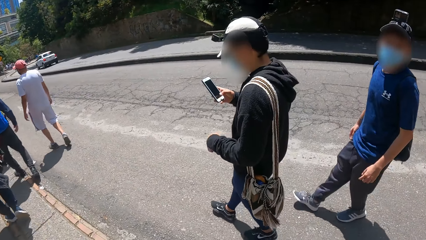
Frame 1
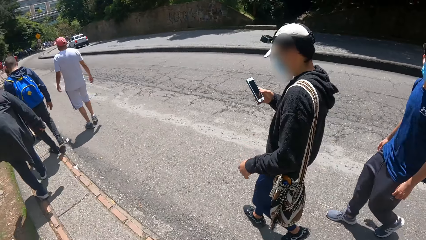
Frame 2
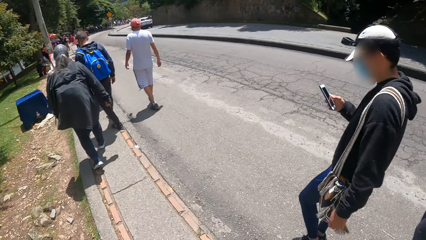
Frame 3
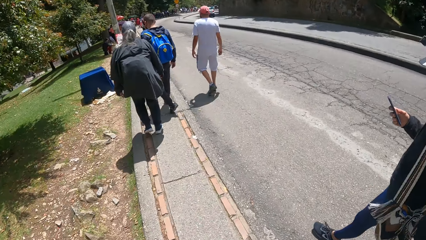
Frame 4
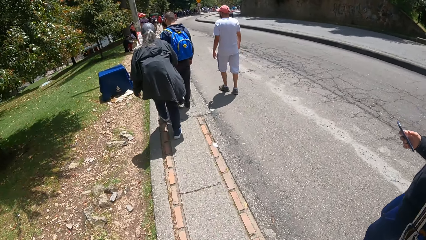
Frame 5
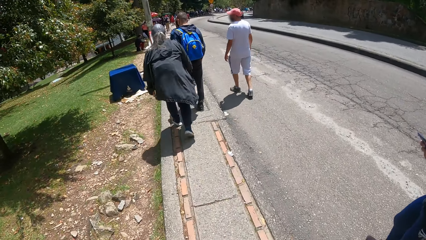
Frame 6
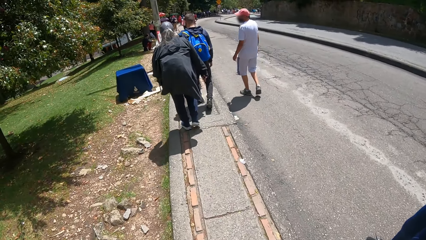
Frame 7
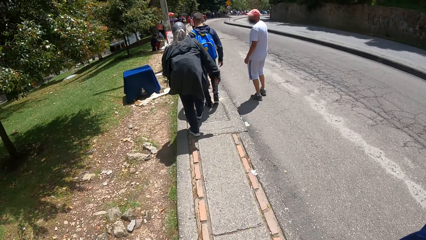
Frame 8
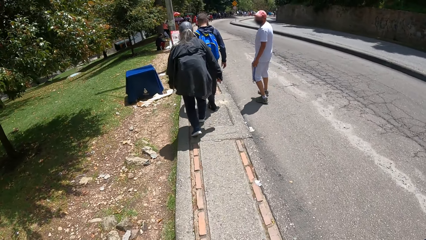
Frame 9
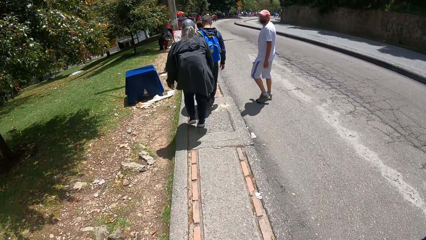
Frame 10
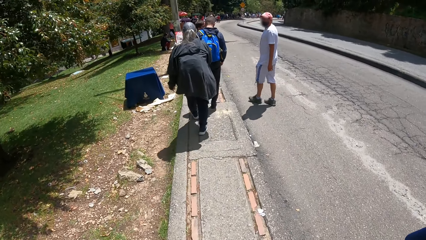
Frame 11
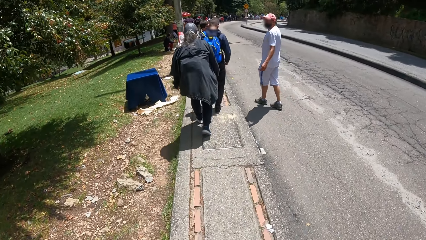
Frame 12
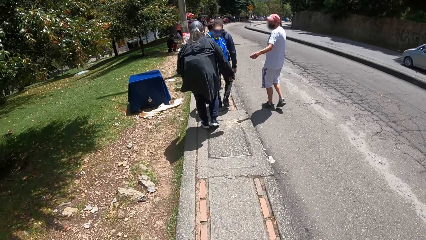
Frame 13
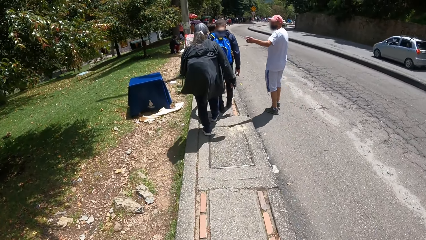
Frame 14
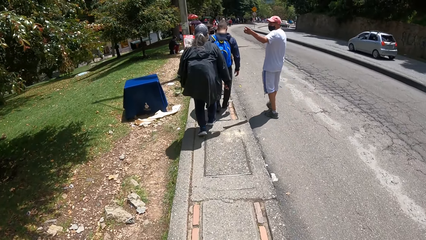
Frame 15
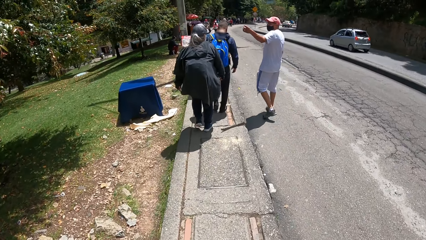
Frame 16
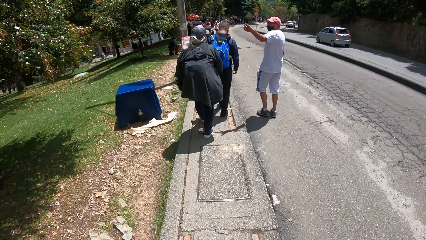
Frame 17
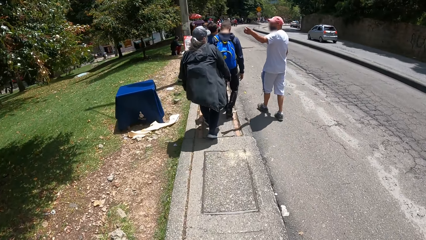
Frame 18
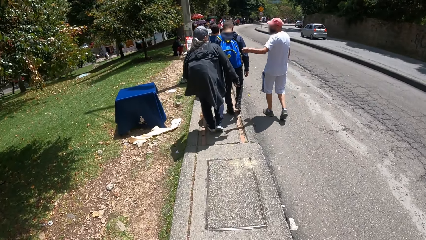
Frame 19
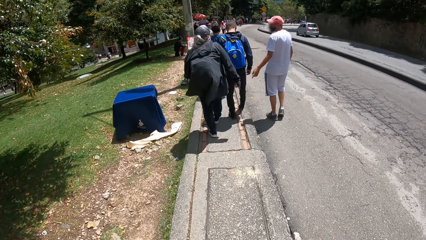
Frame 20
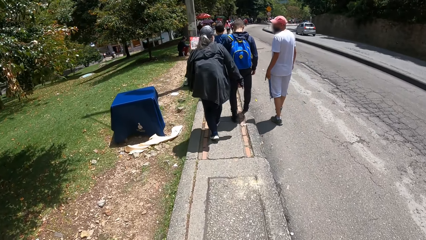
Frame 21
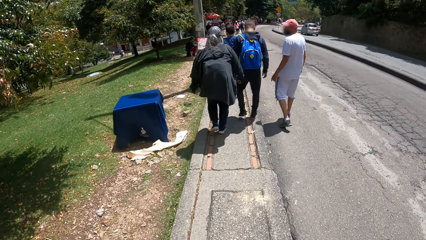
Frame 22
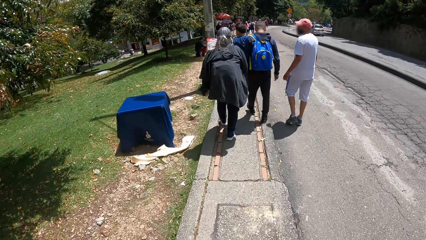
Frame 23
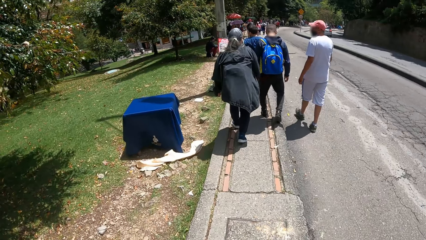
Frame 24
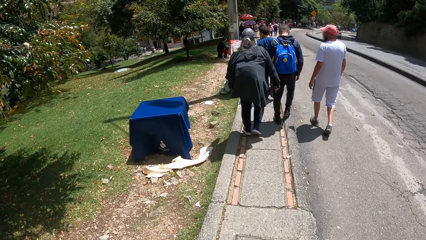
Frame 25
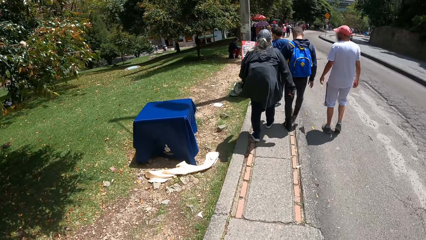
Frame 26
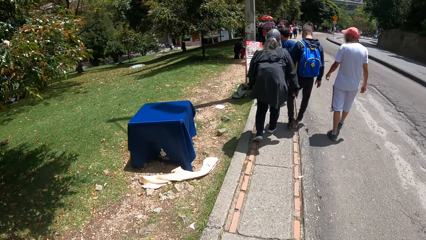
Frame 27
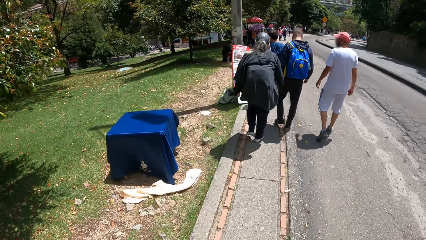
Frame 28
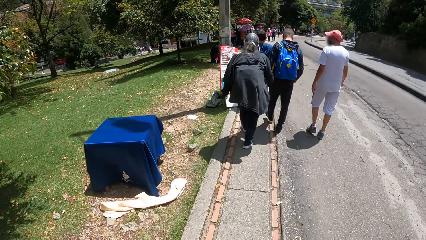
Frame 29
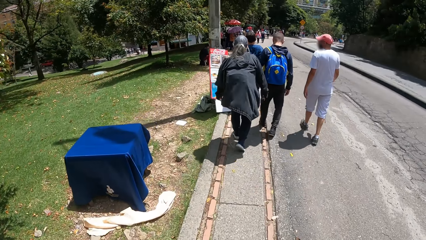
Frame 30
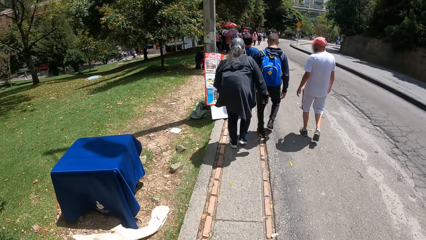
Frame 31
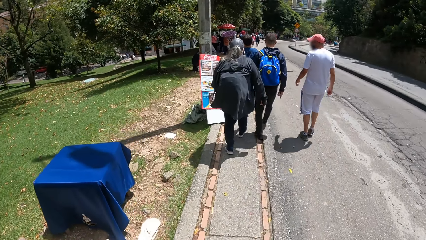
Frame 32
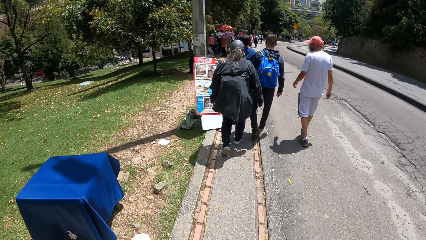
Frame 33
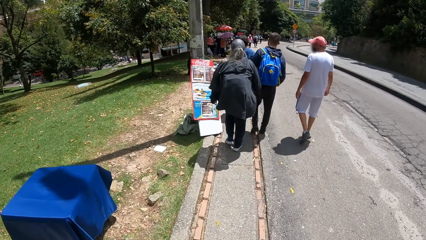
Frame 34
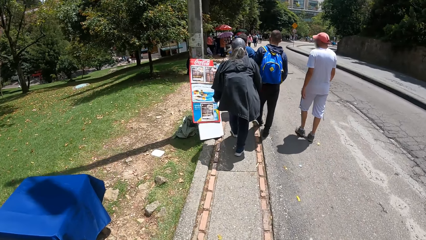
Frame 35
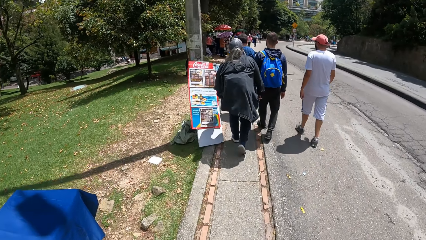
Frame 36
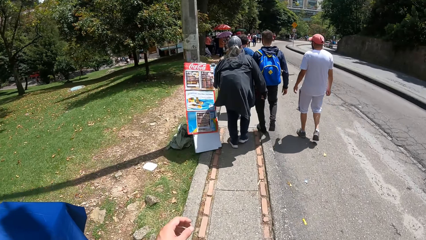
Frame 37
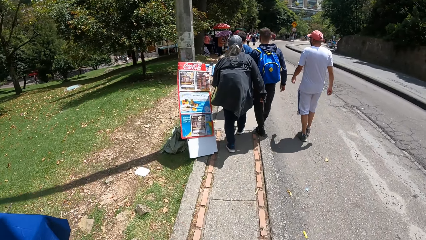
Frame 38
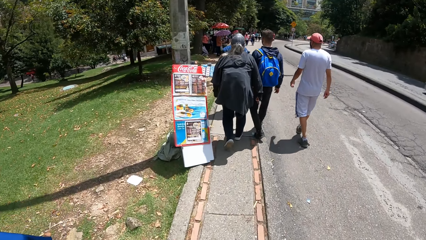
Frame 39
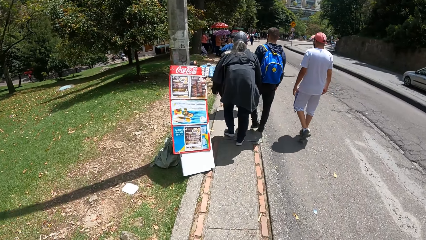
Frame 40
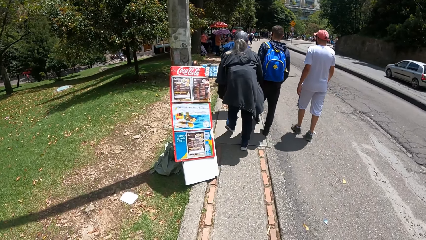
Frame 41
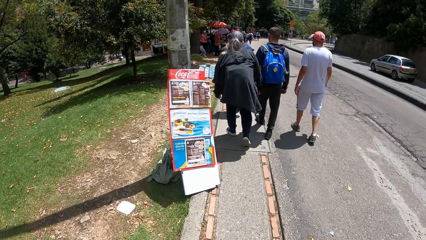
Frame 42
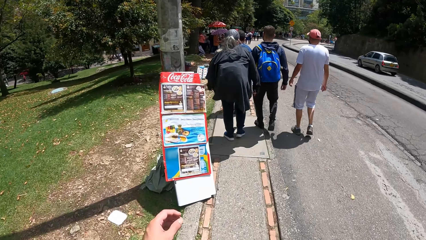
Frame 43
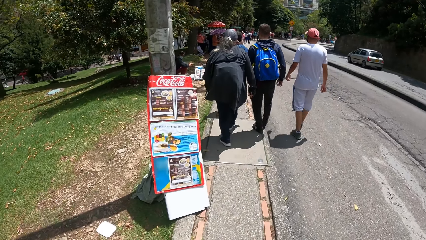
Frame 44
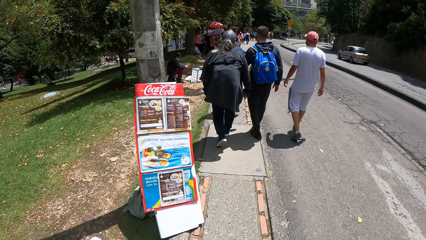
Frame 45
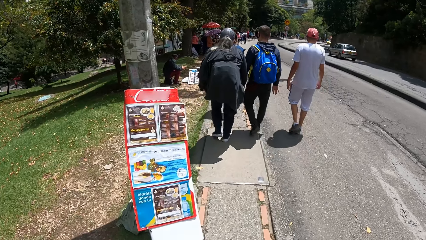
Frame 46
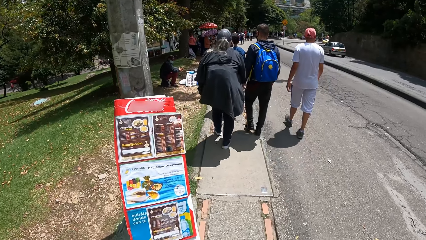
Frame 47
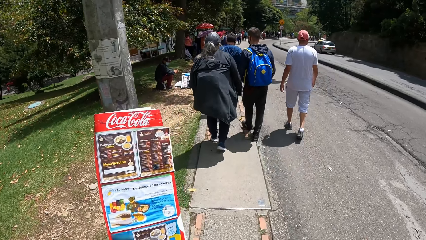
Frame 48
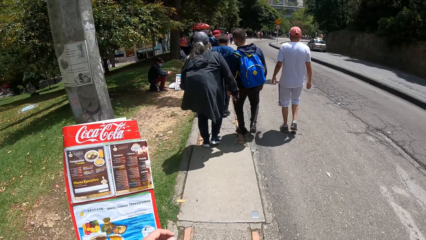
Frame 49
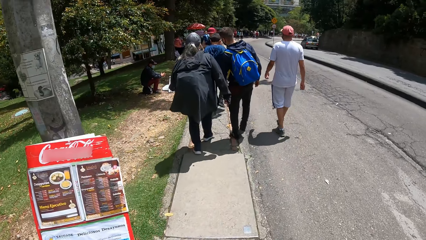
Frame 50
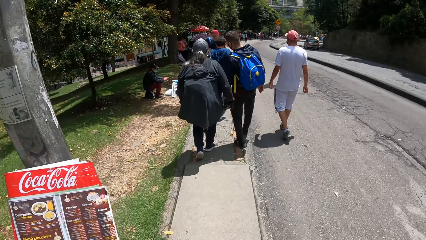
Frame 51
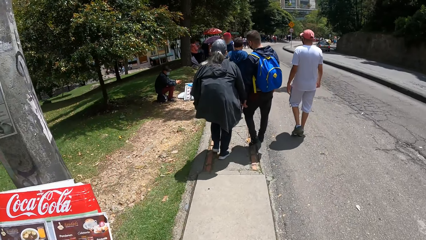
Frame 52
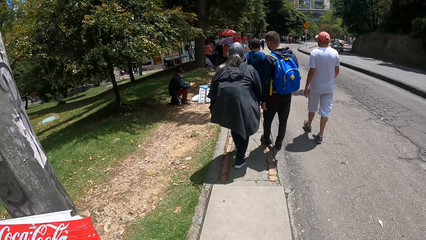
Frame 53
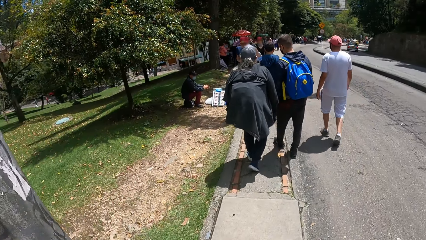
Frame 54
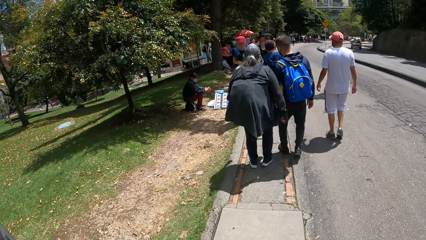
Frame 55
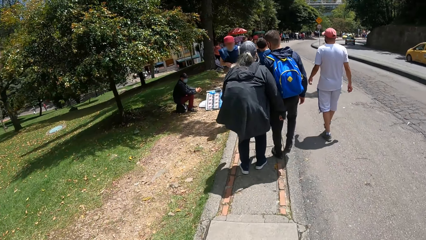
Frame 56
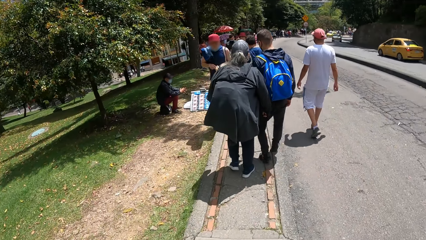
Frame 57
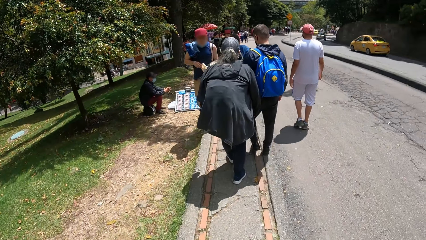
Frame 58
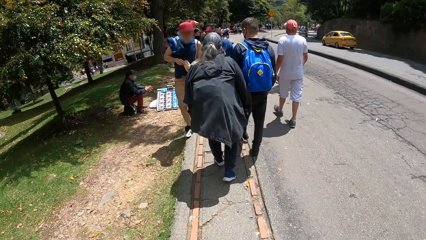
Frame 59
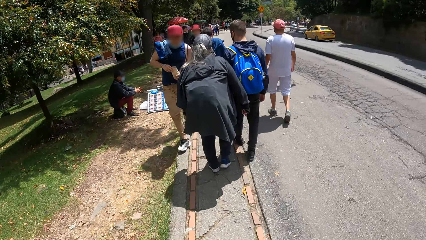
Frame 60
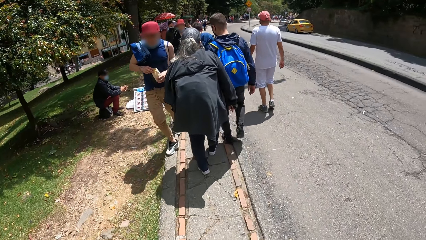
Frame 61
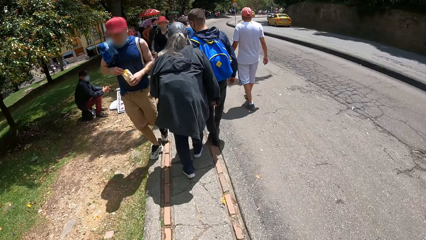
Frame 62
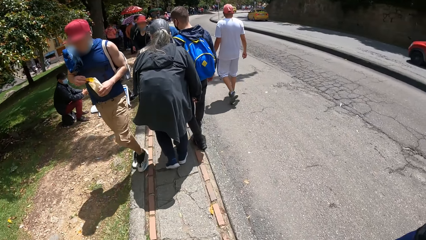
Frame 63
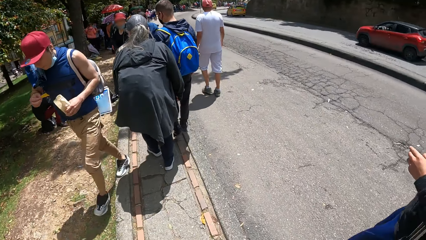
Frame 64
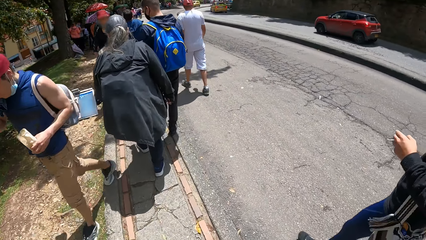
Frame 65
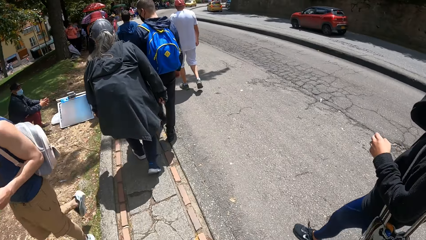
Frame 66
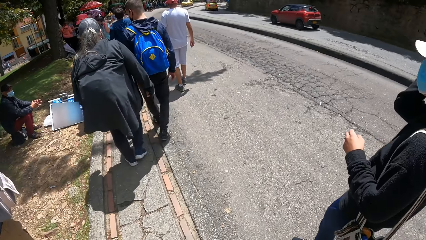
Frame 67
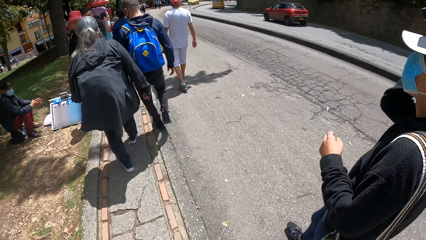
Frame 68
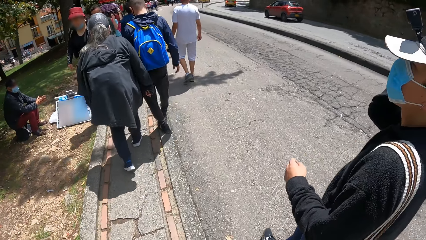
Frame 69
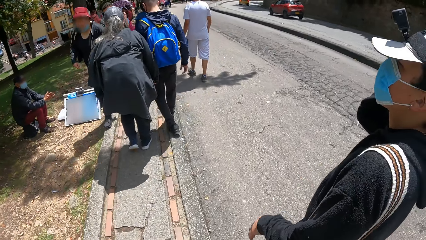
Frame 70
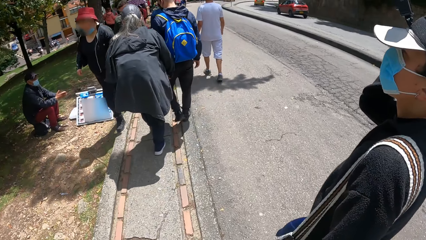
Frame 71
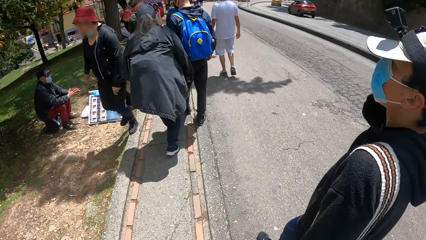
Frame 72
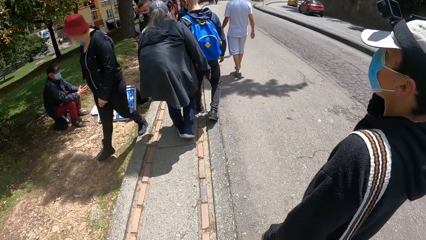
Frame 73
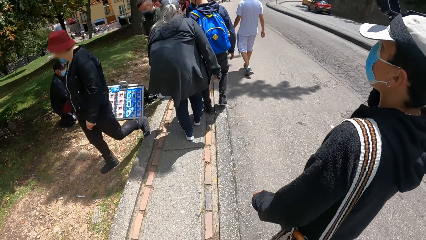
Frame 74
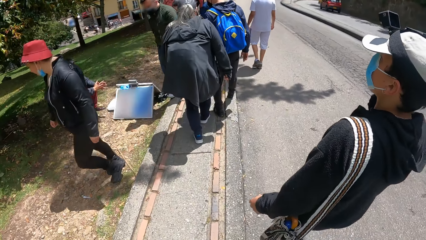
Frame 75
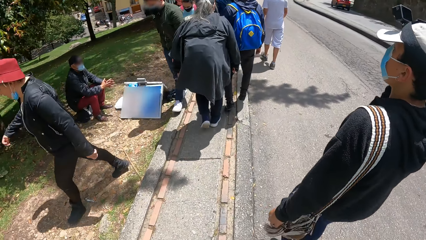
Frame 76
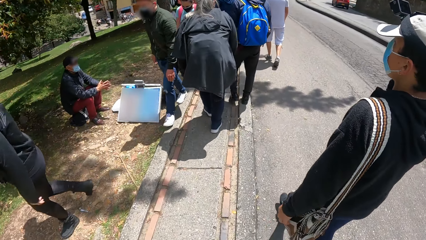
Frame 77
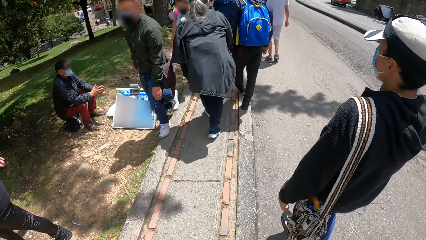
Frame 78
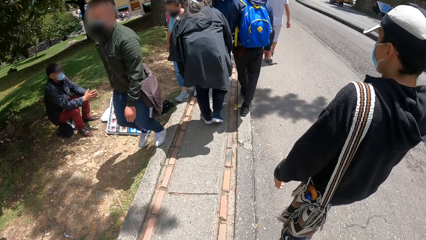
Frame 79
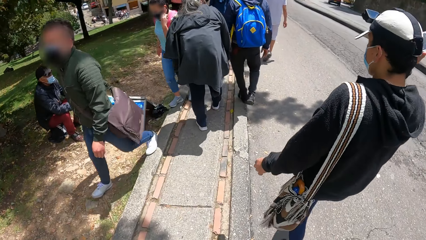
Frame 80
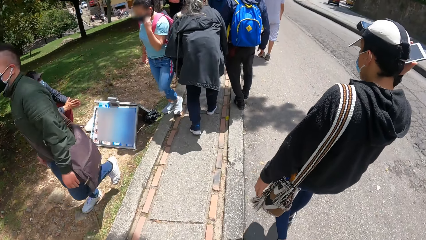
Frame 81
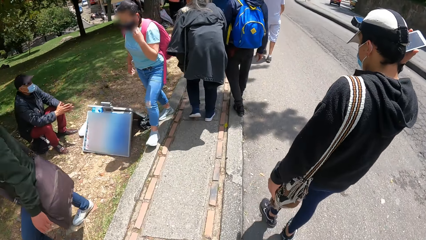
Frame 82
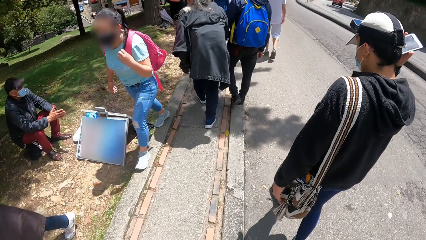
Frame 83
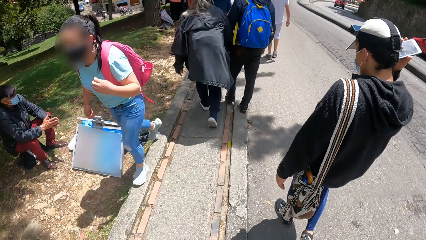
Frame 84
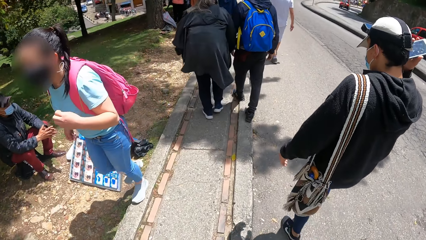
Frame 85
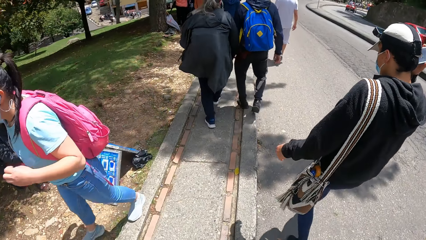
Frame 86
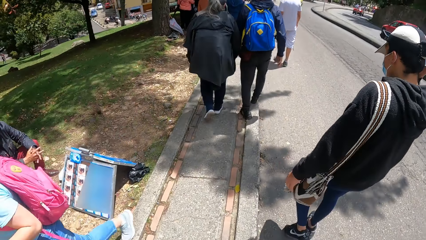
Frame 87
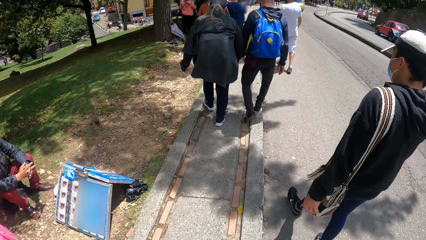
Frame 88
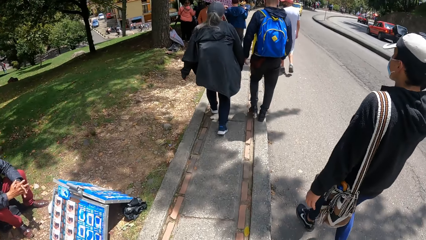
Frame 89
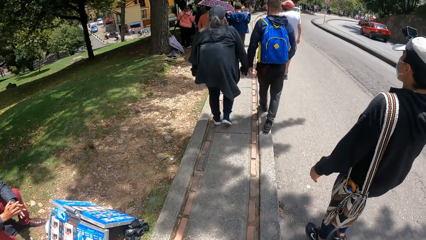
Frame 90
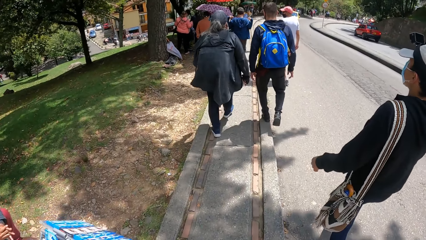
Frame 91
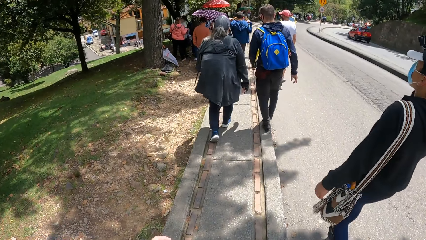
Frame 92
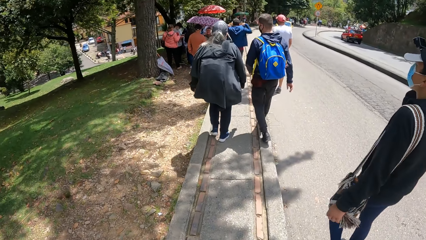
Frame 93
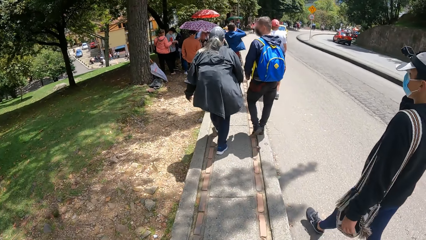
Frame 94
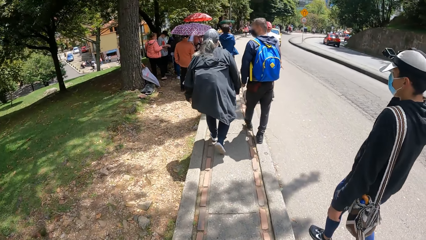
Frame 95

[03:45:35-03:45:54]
A man uses a phone. The man walks past the camera wearer. The man talks on the phone.
